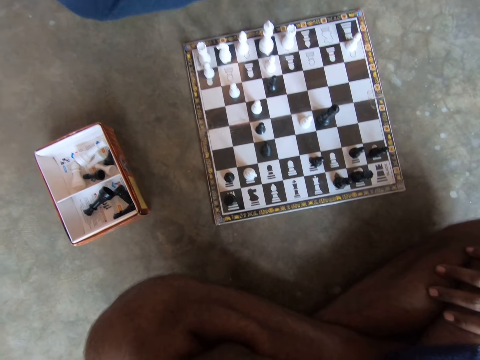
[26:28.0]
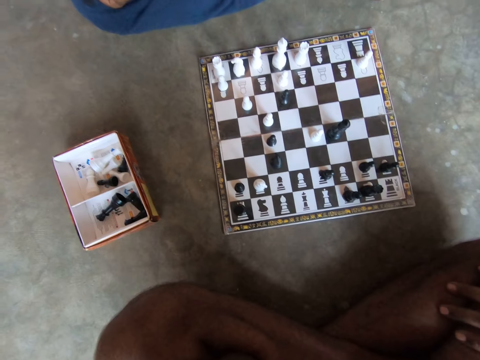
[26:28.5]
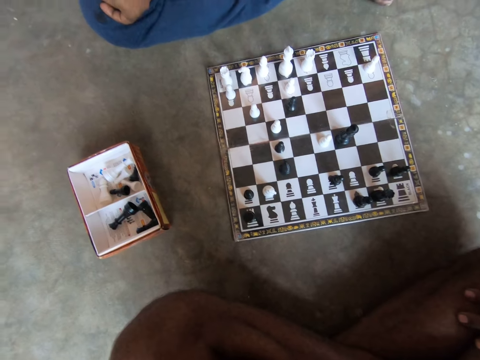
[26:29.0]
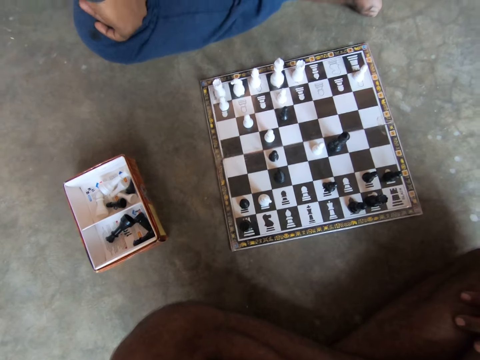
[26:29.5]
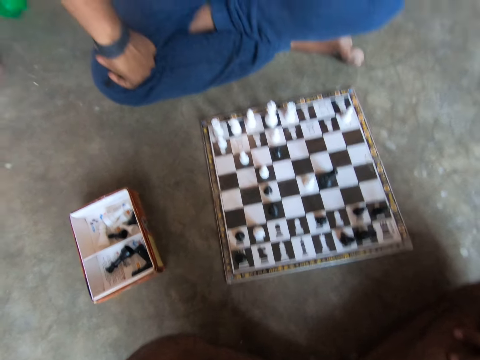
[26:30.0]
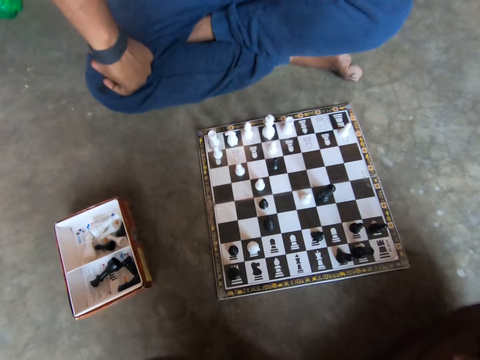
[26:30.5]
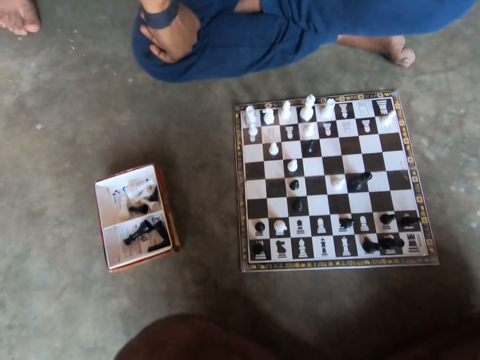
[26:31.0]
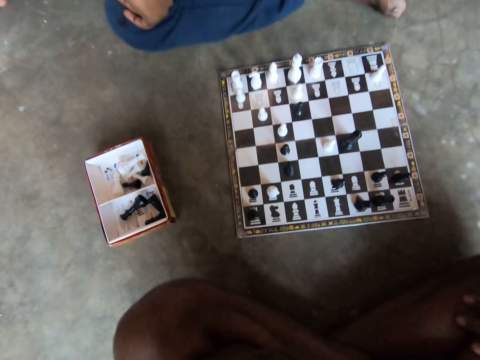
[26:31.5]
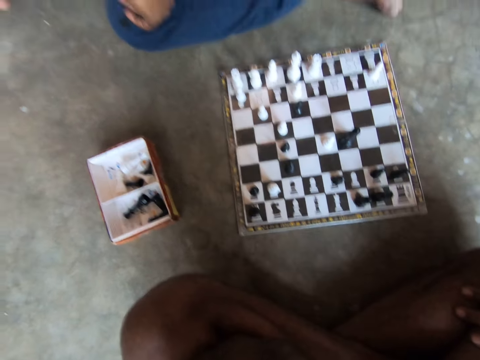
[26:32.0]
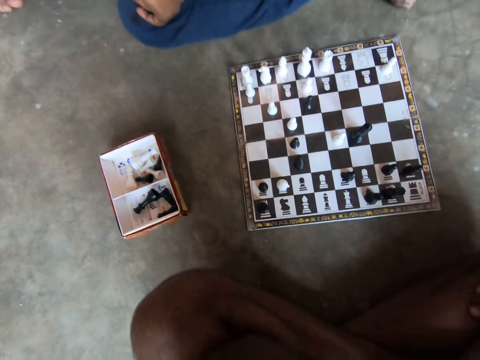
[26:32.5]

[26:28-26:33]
The camera wearer looks at the chess board with a man.

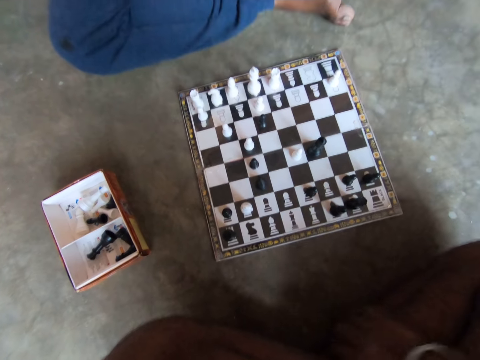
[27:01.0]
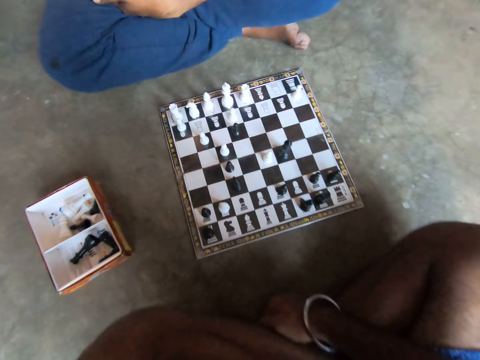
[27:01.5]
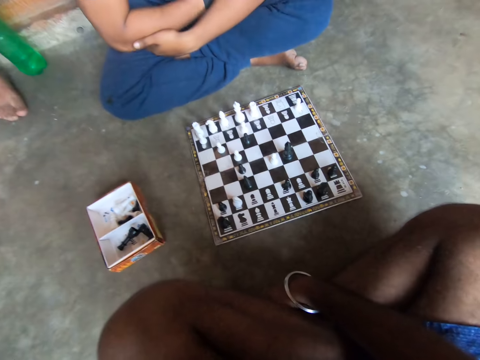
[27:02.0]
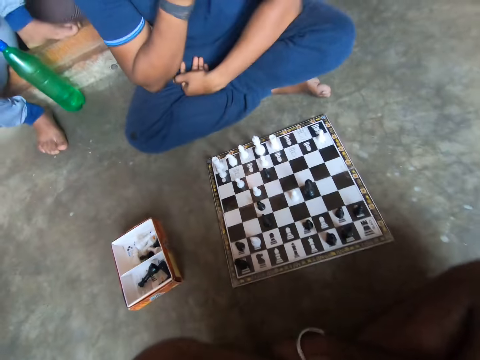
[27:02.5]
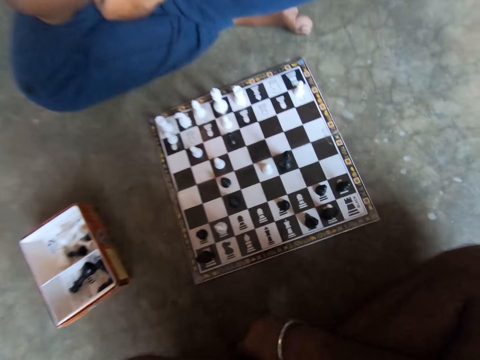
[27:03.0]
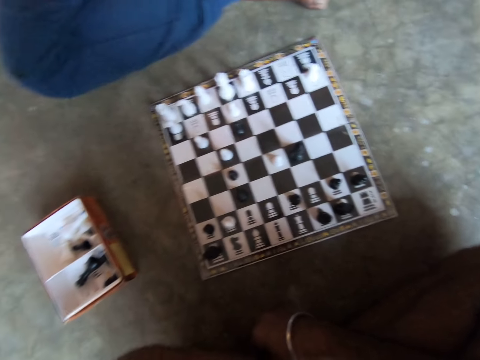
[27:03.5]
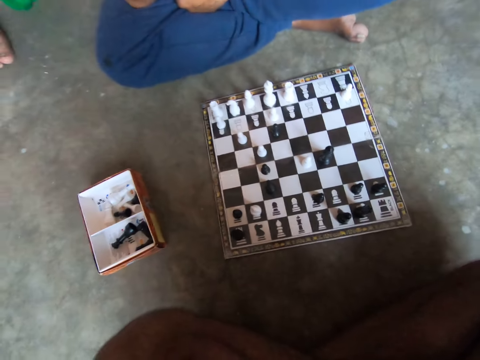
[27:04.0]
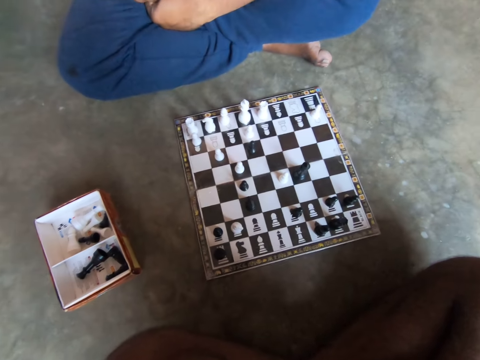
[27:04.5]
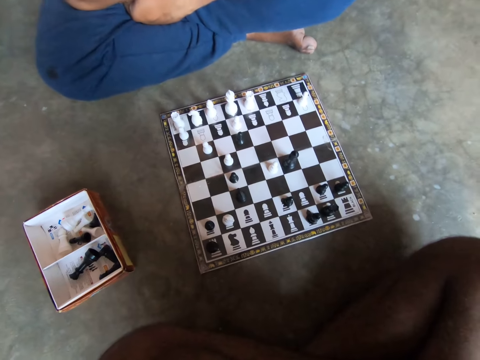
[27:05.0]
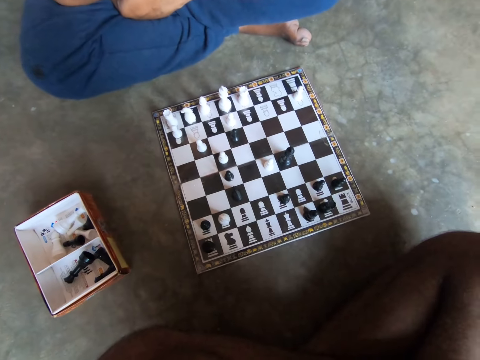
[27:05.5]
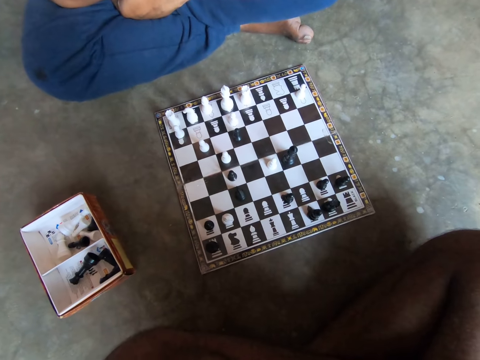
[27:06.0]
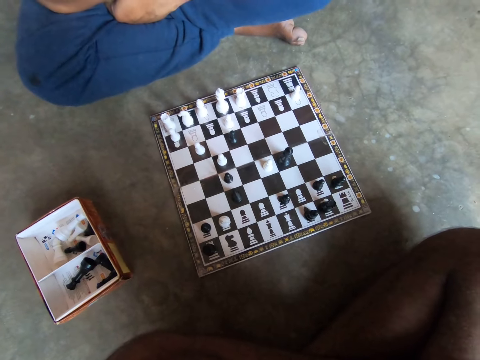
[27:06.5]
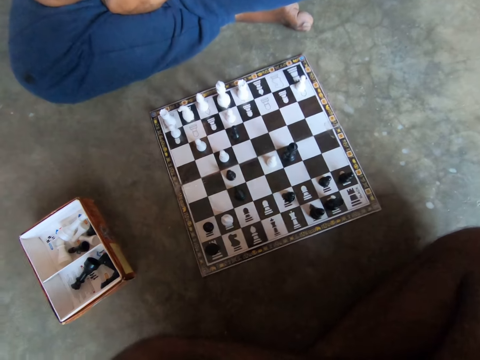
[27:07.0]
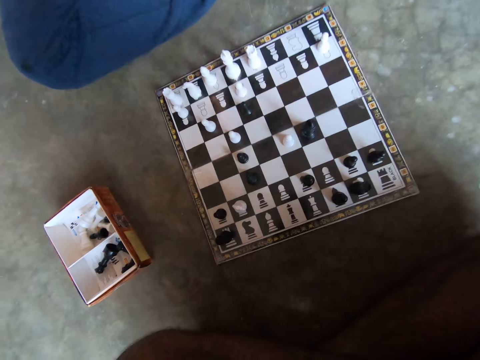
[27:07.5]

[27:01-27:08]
The camera wearer adjusts his sitting position.

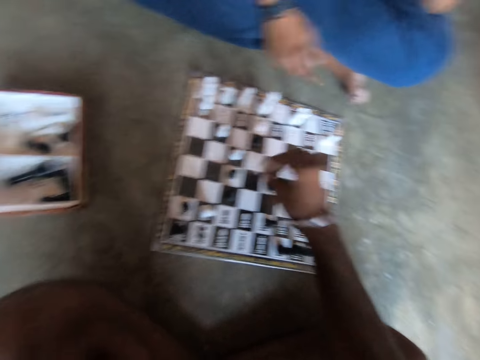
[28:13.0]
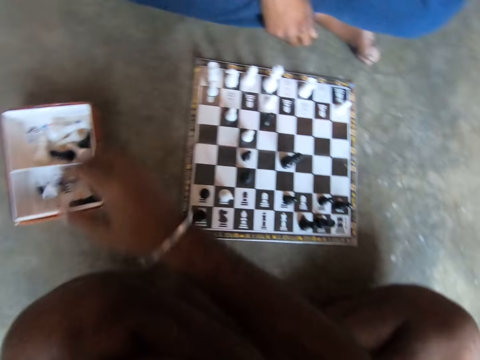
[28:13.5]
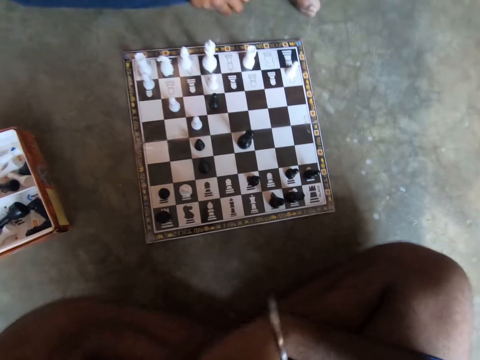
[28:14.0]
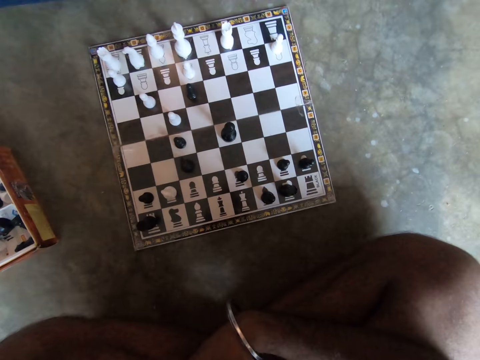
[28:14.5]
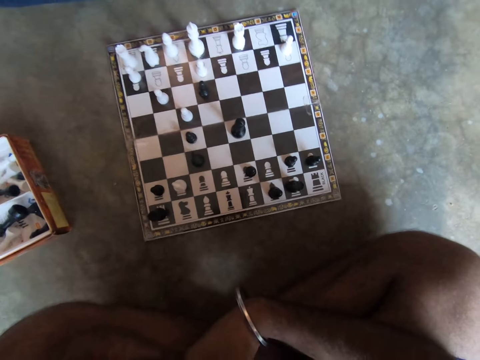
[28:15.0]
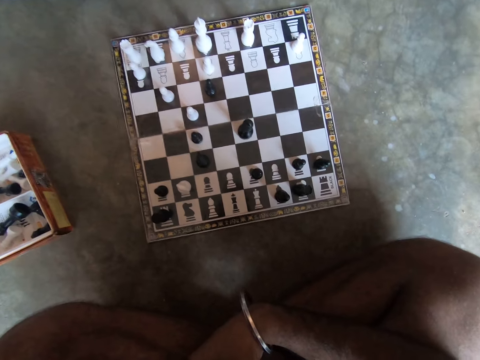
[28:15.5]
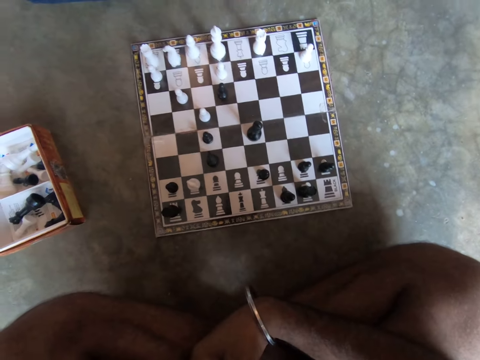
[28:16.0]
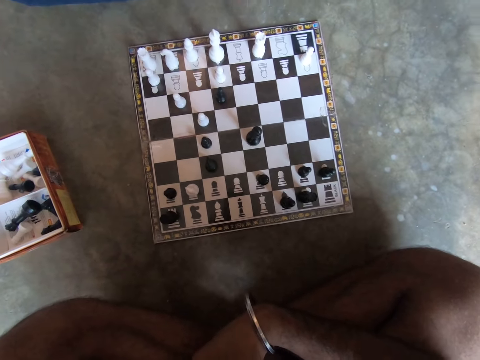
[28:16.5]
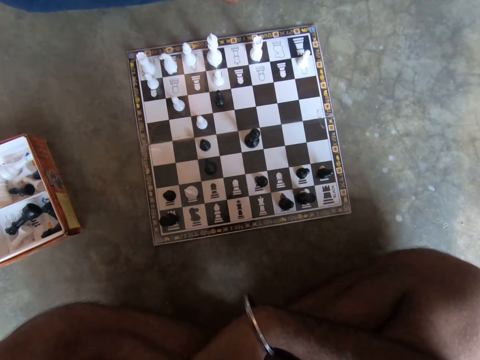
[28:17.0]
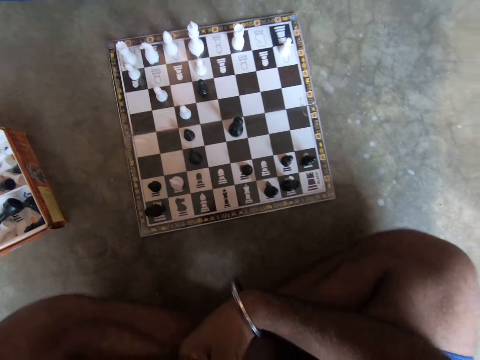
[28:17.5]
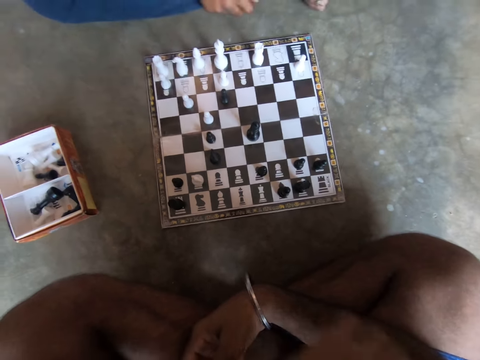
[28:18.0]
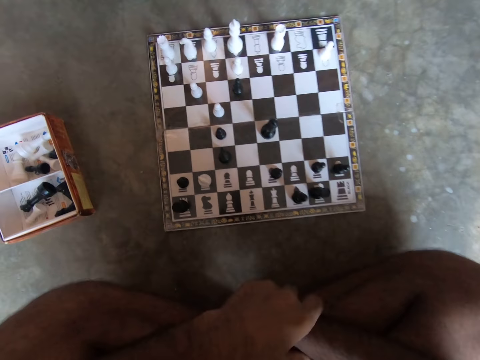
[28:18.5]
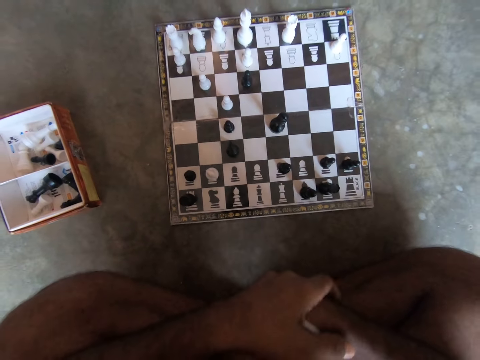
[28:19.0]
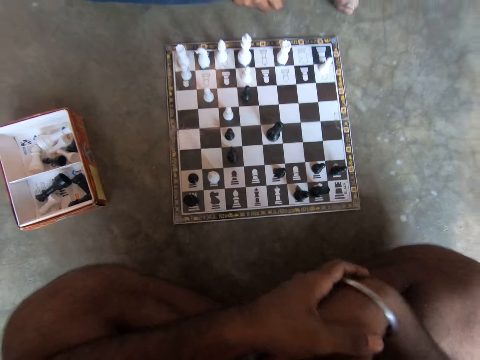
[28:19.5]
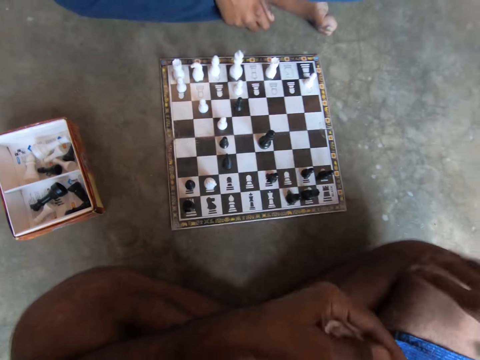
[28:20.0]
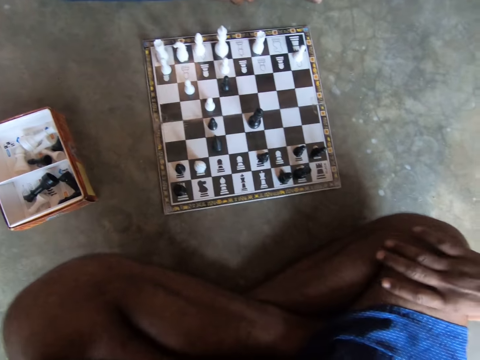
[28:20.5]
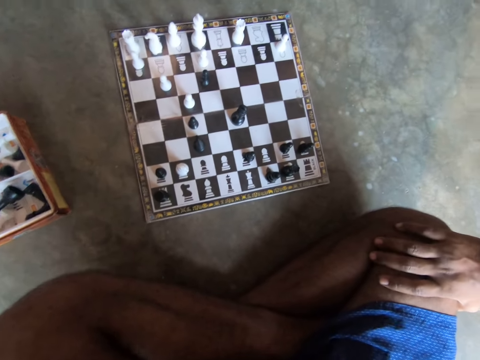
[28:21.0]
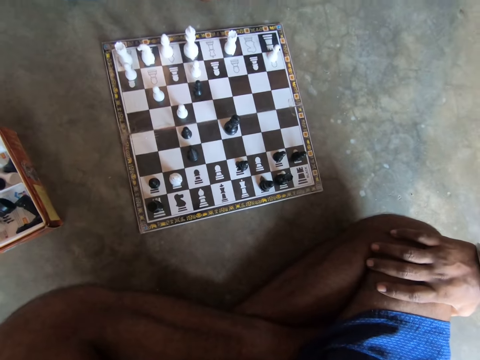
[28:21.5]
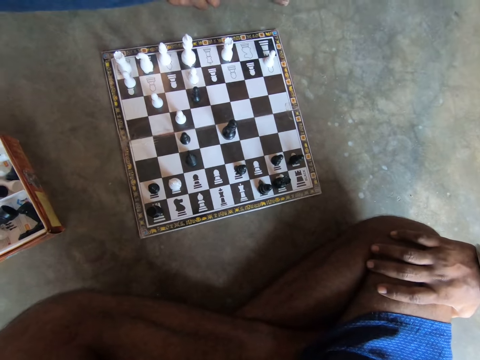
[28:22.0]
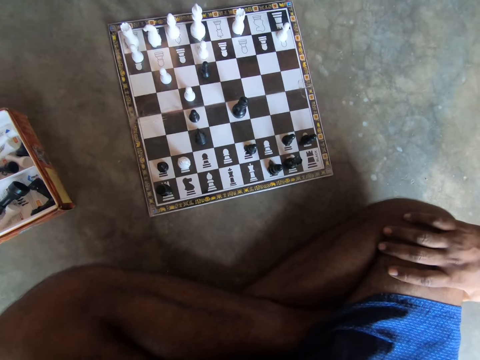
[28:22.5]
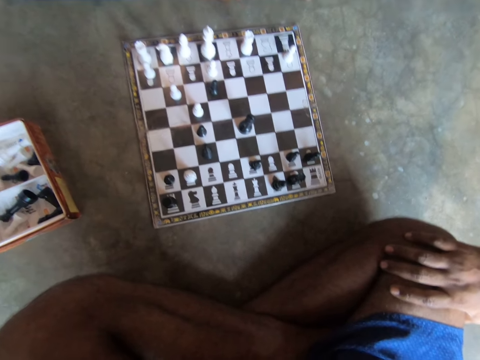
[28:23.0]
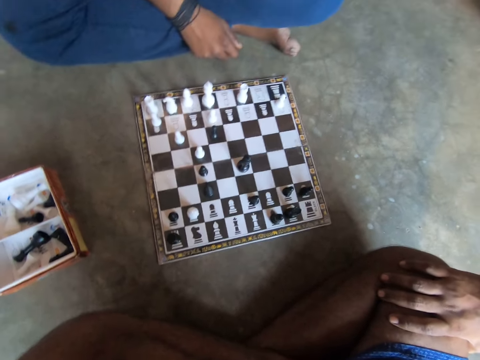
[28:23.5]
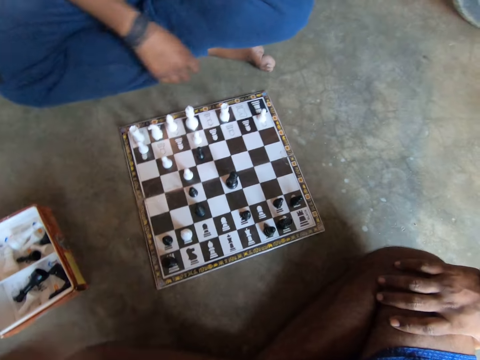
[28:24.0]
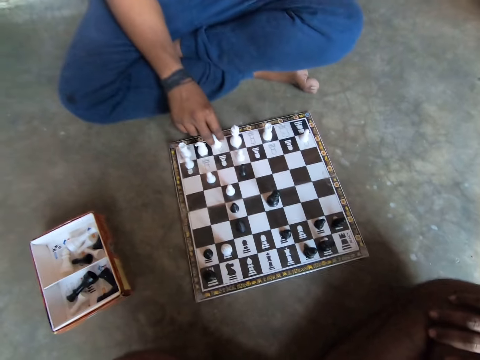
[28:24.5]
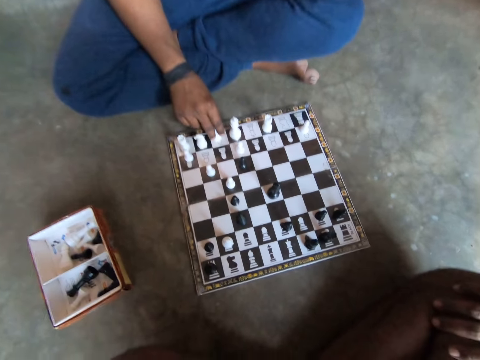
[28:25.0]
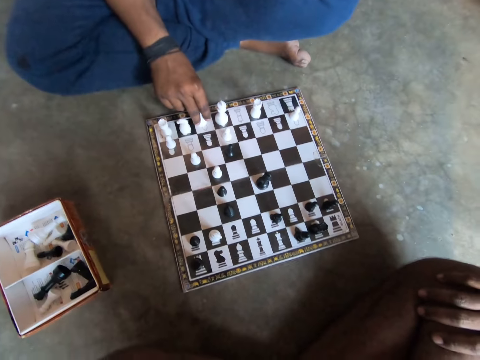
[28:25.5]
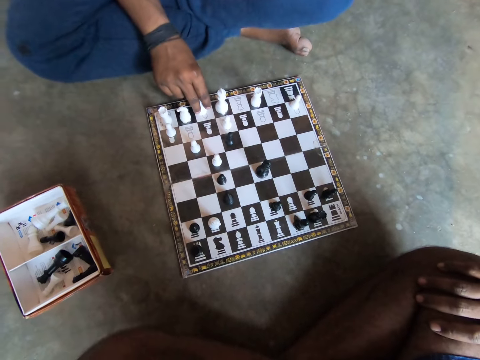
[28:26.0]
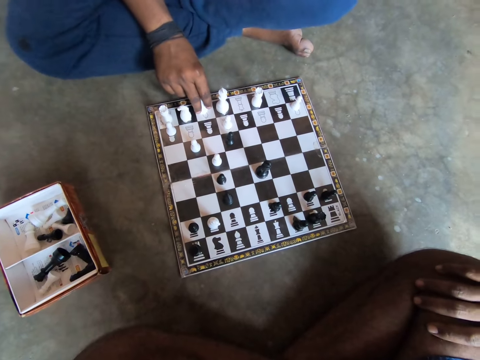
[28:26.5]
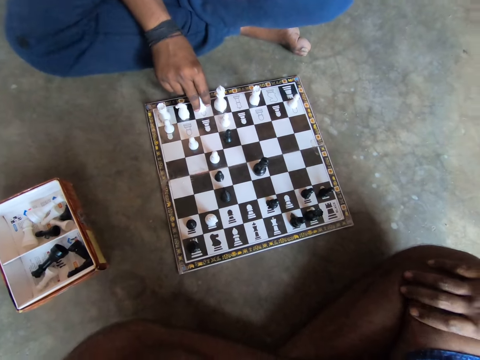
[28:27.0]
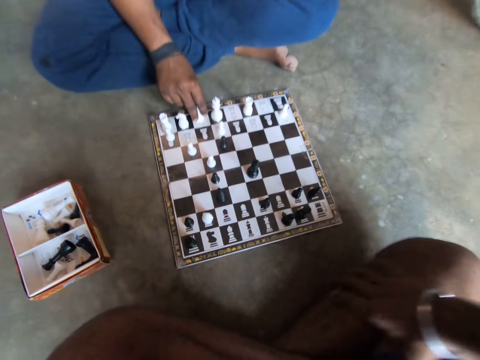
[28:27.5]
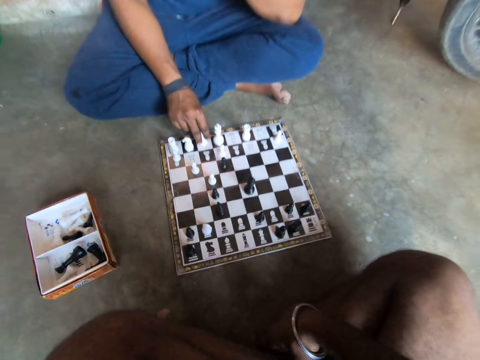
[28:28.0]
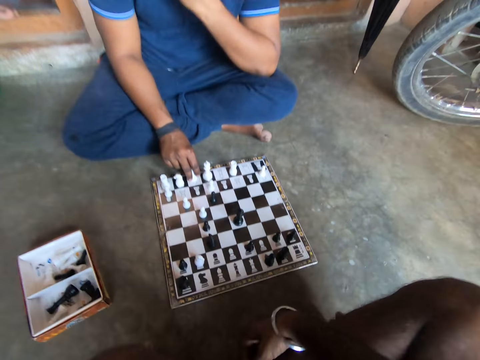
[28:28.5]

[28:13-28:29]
The camera wearer picks up a chessman. He drops the white piece in a carton on the floor to his left. The camera wearer and a man continue looking at the chessboard on the floor. The camera wearer moves his hands. The man touches another white piece on the chessboard. He holds a chessman.
